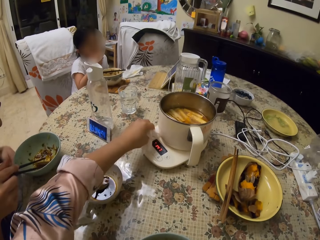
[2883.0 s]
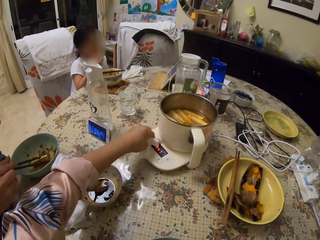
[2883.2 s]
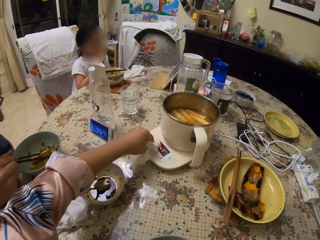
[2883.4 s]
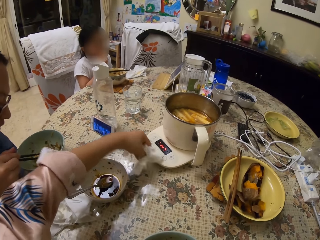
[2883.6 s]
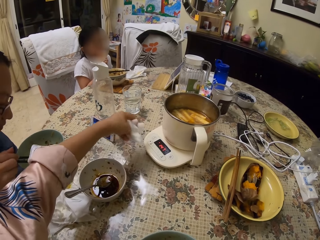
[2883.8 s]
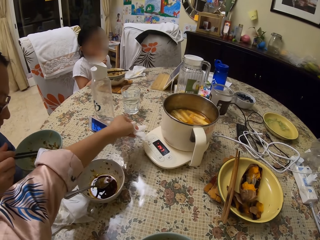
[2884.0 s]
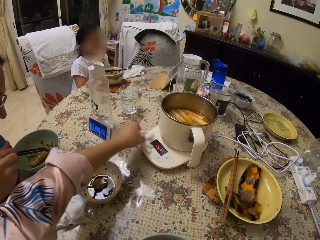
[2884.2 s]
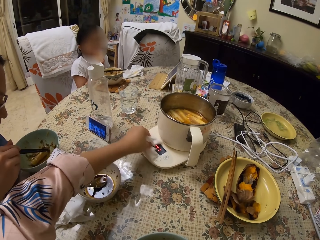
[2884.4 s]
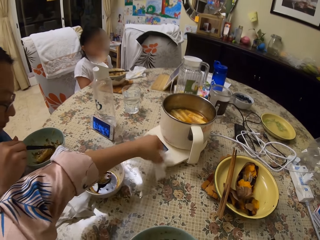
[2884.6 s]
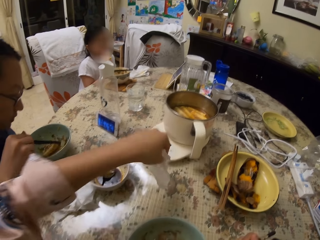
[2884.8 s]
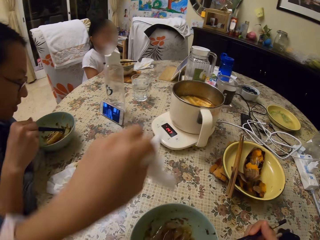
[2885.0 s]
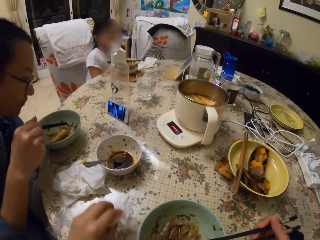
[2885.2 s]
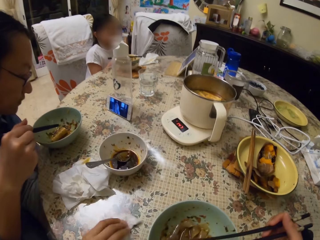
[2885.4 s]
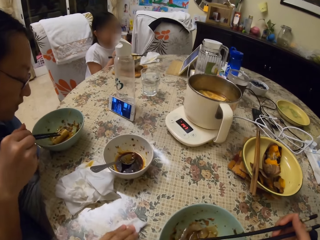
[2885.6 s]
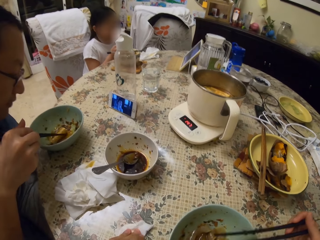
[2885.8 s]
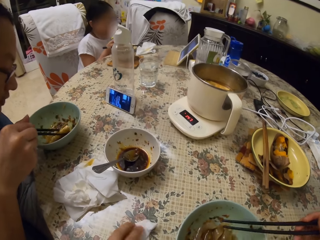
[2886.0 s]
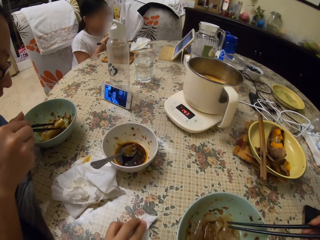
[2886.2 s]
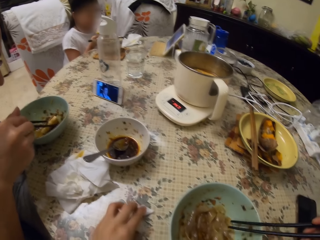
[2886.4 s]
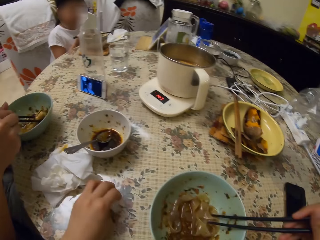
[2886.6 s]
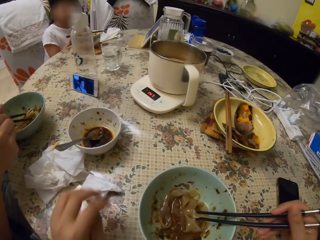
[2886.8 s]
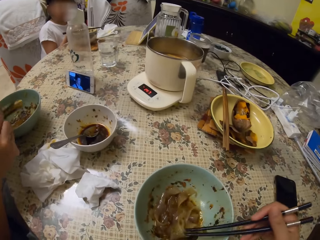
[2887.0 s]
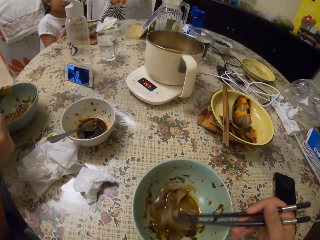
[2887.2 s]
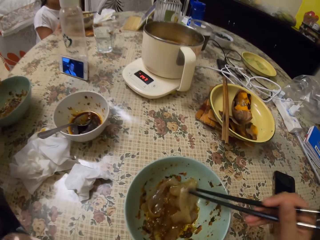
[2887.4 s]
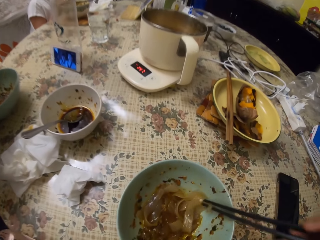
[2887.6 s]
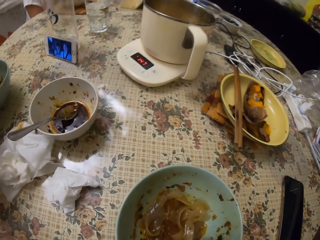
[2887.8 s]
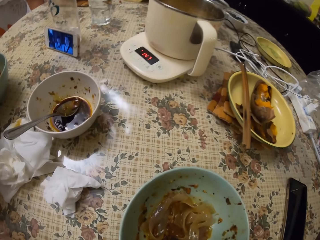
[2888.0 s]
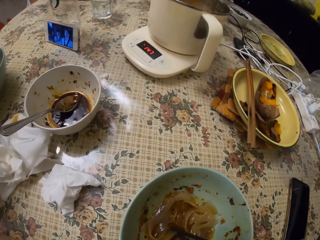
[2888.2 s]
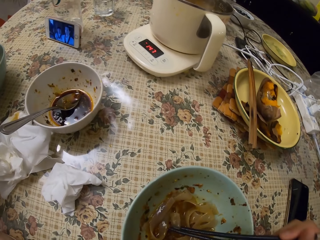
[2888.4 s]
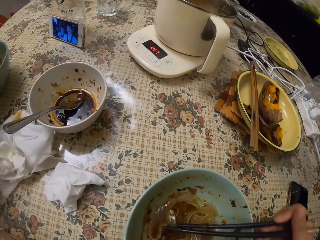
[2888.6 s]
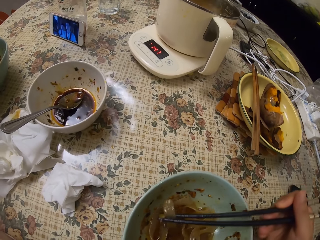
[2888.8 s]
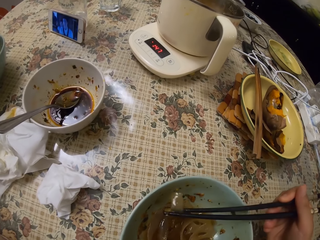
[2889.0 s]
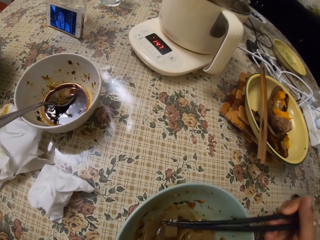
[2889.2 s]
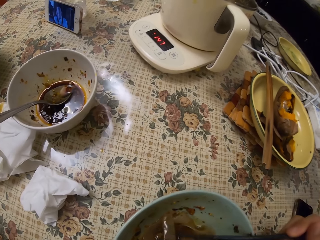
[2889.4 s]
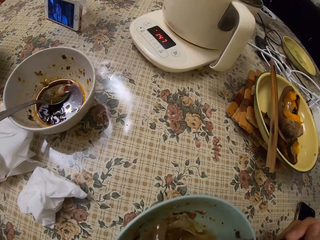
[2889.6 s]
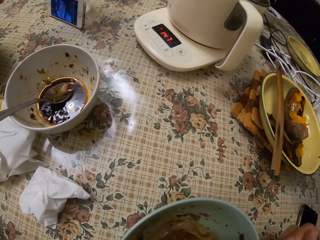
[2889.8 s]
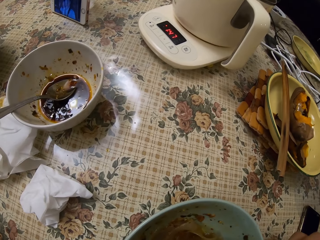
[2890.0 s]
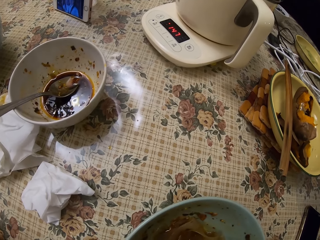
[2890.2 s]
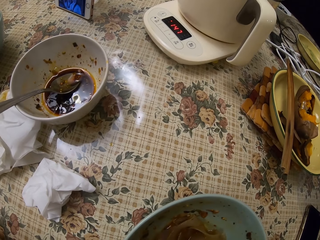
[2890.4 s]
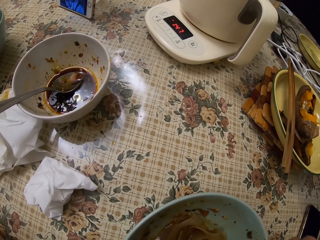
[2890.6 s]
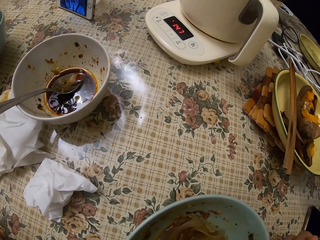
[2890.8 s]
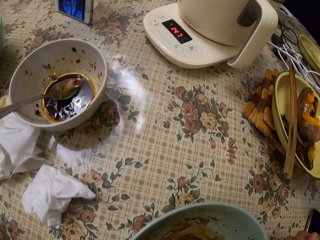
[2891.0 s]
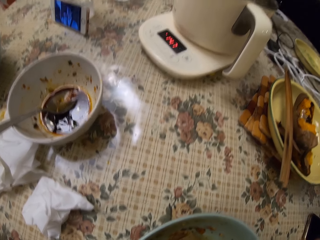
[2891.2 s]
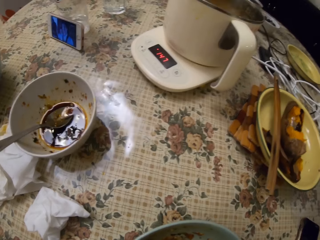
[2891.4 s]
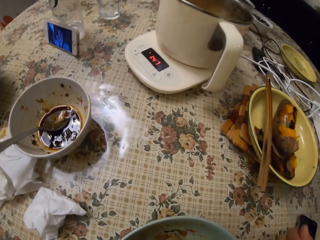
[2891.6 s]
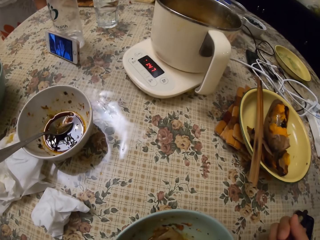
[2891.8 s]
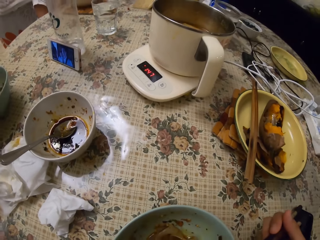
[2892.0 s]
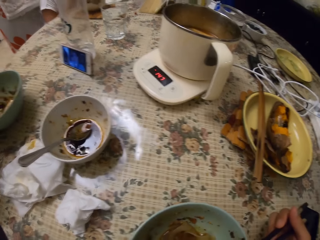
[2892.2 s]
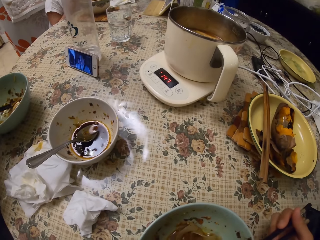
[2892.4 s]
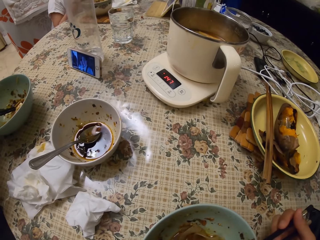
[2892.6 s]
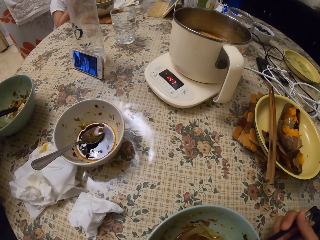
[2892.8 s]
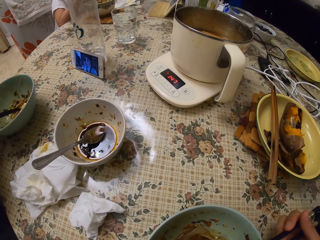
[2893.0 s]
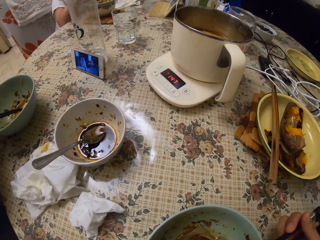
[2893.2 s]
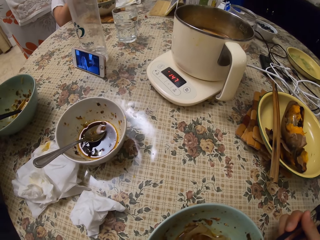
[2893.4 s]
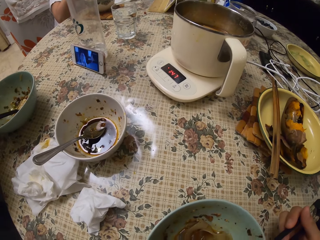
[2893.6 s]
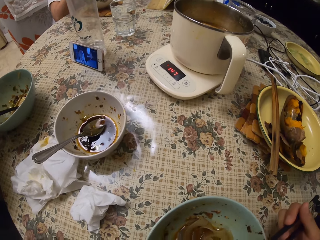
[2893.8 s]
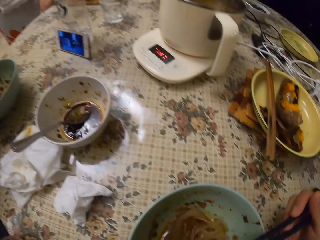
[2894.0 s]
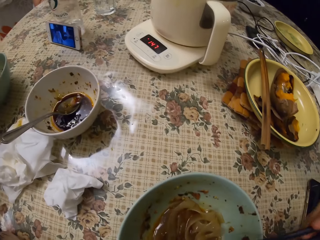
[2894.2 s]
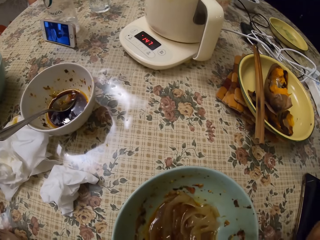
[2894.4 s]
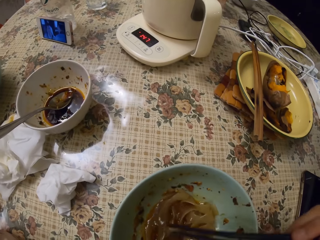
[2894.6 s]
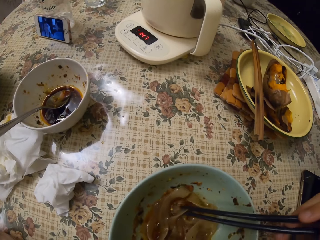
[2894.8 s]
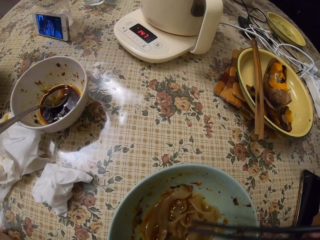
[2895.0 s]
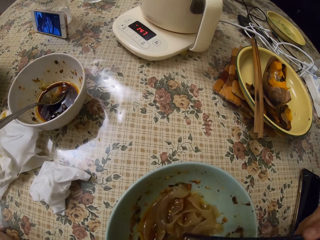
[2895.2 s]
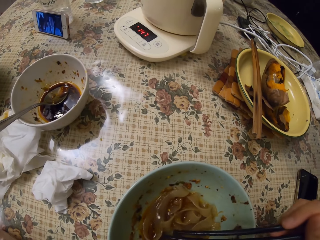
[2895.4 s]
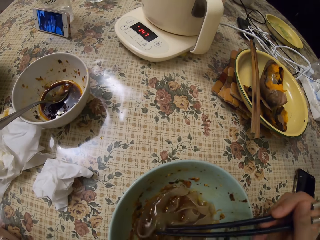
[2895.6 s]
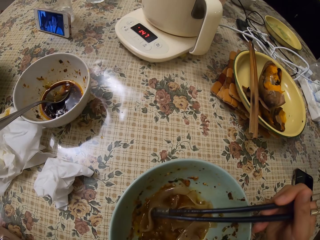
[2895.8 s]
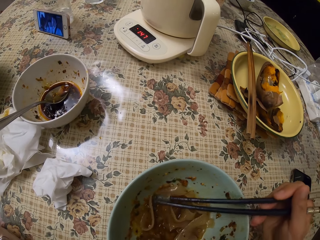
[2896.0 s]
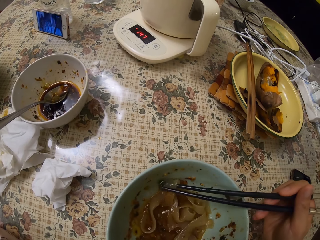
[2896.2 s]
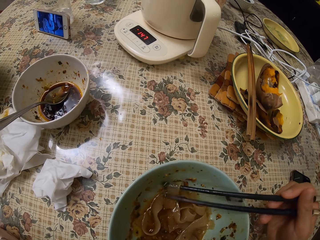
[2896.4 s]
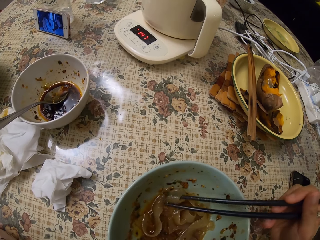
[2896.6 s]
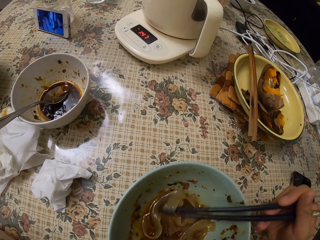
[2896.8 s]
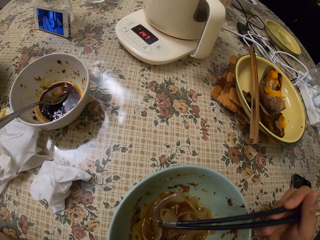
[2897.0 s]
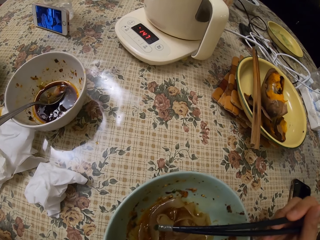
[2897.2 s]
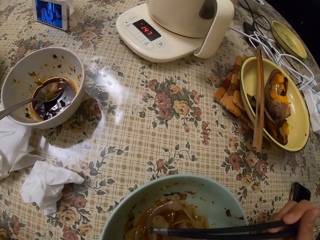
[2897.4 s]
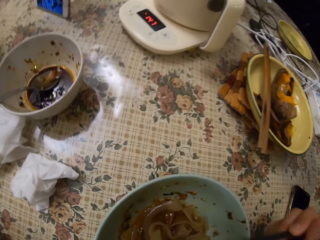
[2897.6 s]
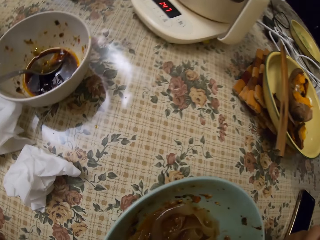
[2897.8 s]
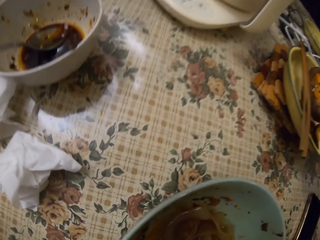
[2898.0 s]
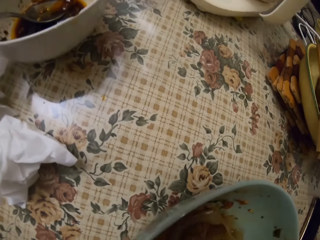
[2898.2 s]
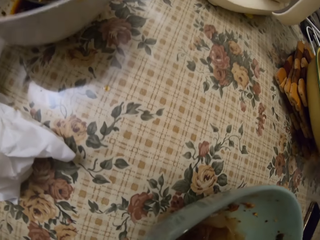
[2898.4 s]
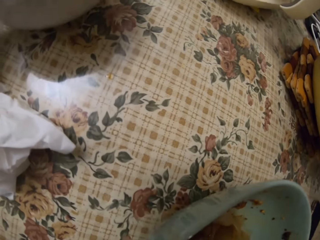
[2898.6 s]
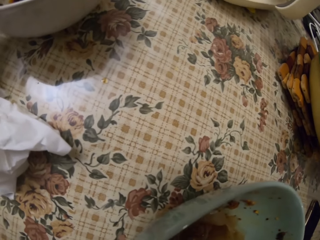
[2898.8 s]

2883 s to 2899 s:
The camera wearer wipes a food warmer on the table with serviette paper. They drop the paper on the table. They eat food from a plate with chopsticks. They eat the food on the table. A man eats from his plate with chopsticks.

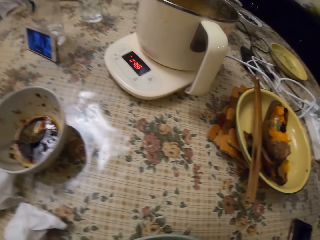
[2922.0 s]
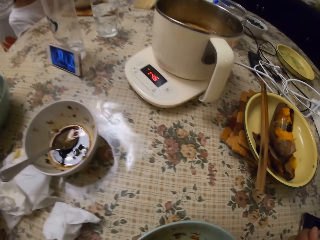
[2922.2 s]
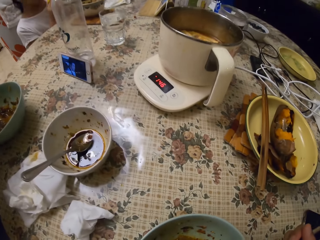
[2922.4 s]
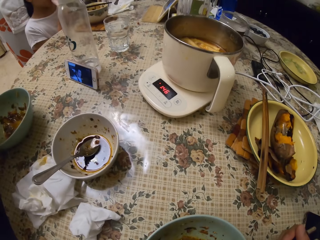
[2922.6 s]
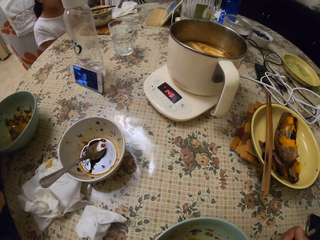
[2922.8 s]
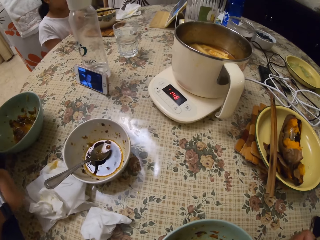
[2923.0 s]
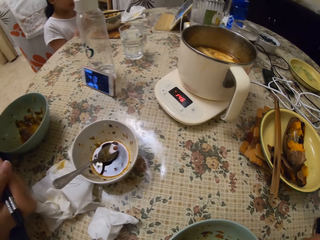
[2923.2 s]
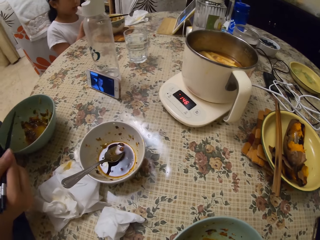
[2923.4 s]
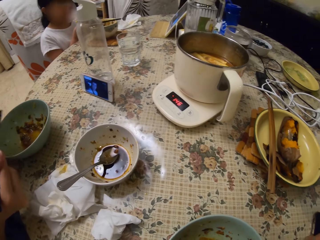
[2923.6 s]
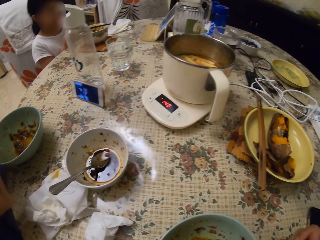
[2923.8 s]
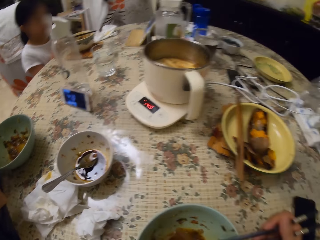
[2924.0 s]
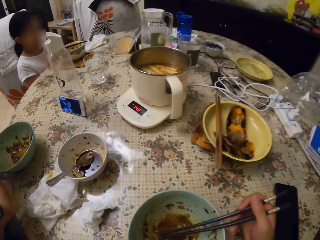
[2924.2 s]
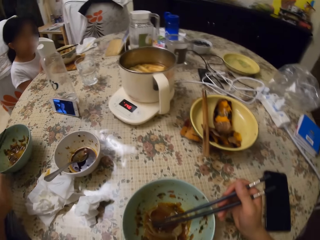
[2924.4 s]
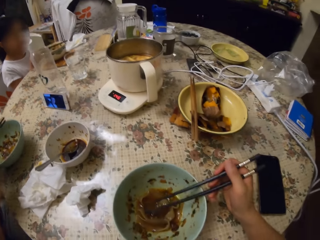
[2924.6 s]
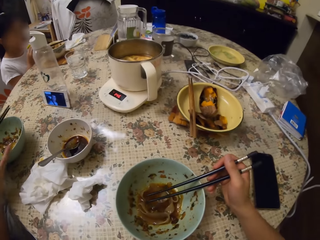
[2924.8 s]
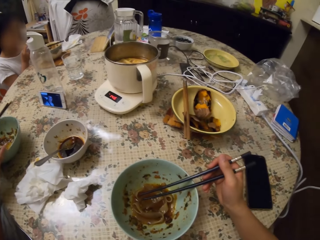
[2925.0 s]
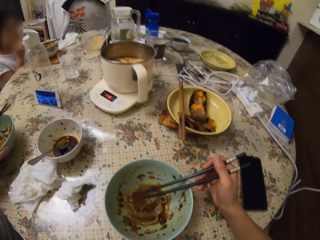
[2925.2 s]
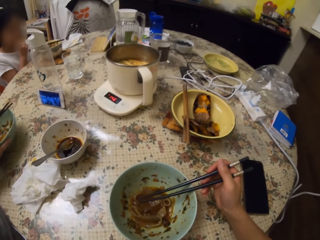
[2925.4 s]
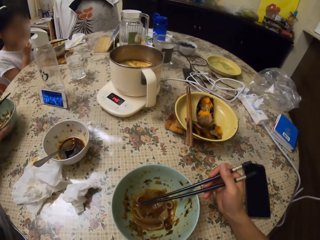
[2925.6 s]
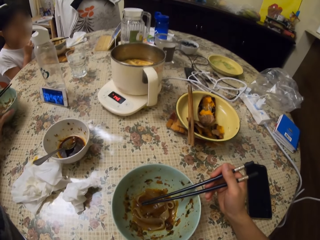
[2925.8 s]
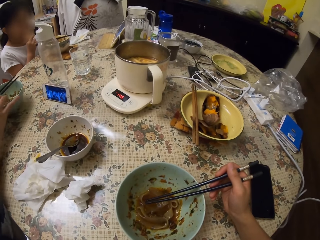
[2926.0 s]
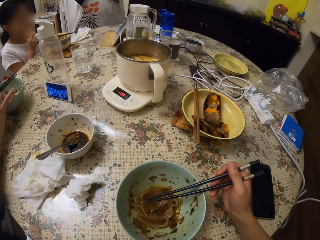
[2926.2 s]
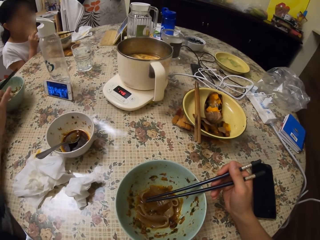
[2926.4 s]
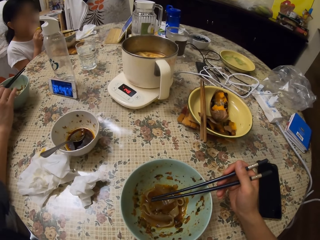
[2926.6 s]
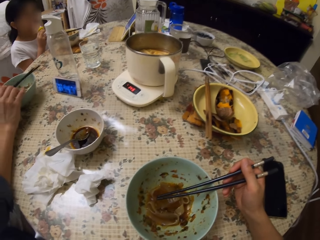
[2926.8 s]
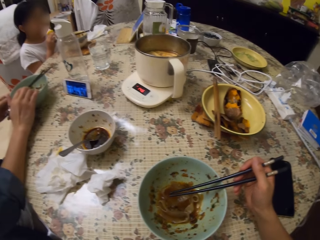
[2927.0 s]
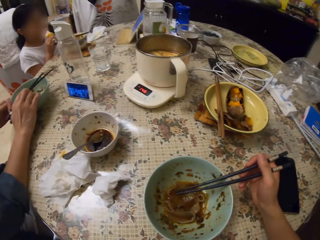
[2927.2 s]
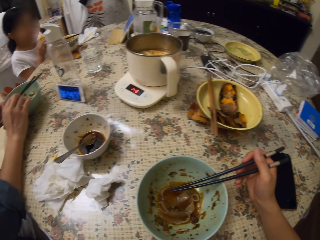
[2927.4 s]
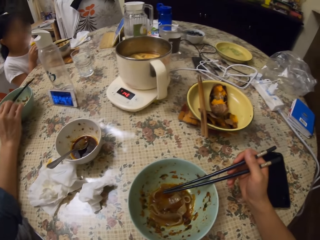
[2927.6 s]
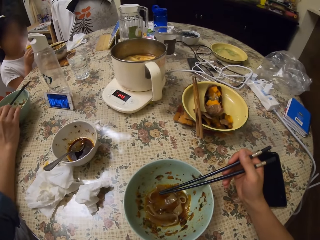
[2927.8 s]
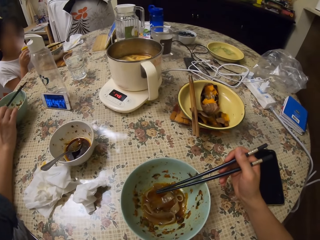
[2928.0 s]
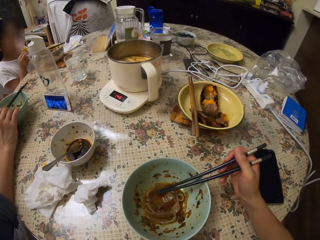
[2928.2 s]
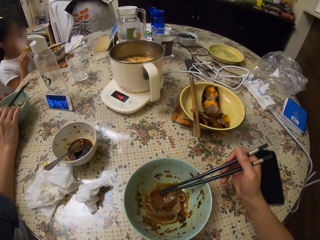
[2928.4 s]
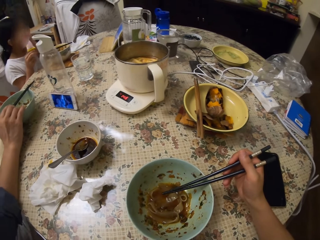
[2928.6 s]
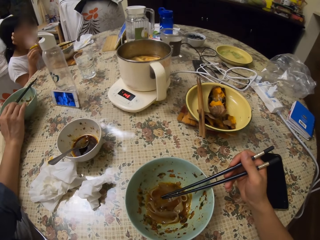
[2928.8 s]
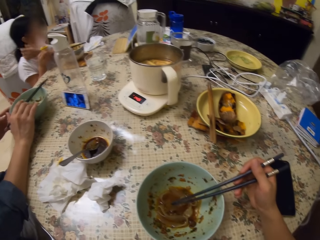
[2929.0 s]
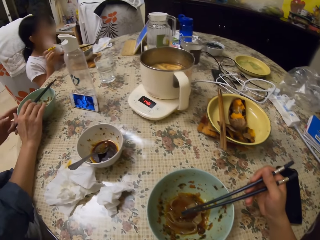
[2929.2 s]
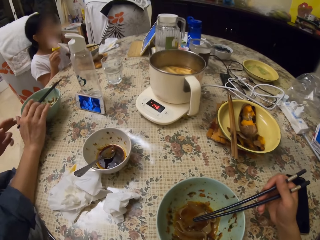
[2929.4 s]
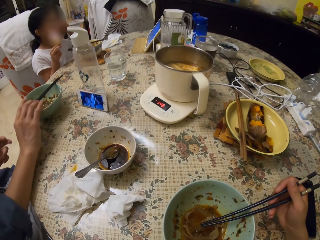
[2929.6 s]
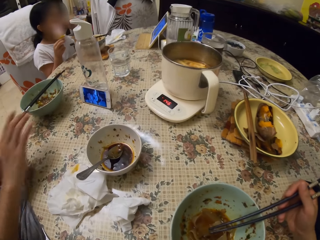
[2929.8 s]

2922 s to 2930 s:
A girl eats ice. A man shifts his food plate on the table. The camera wearer stares at a phone on the table. The man drops chopsticks on the plate.
